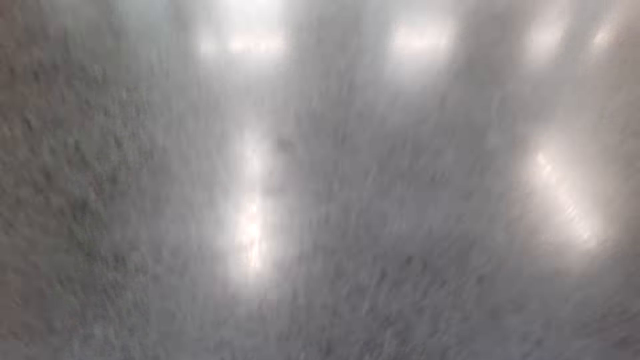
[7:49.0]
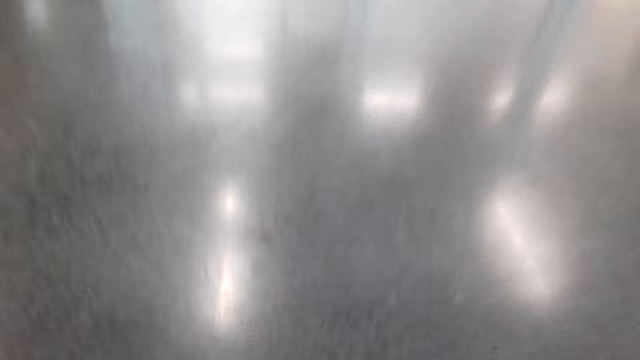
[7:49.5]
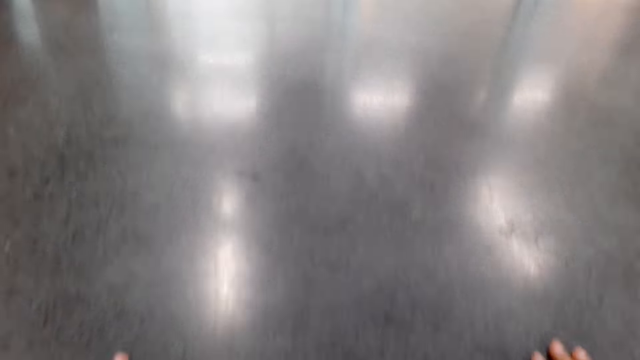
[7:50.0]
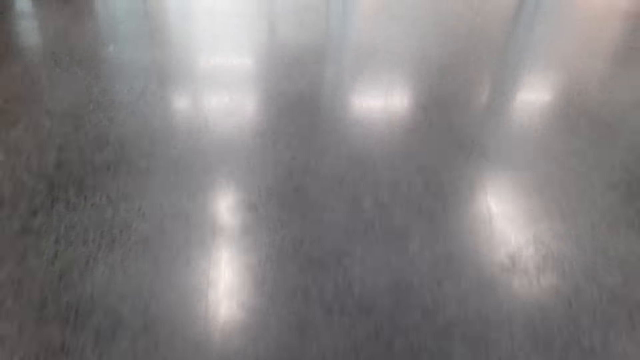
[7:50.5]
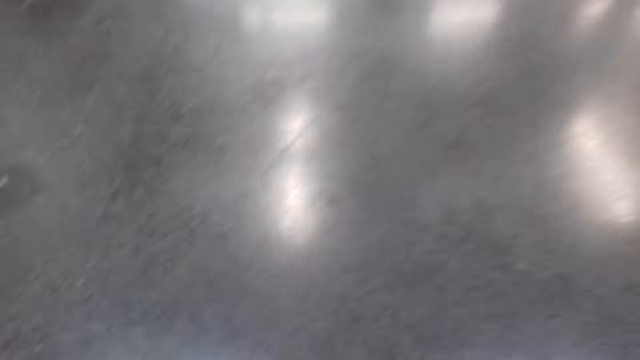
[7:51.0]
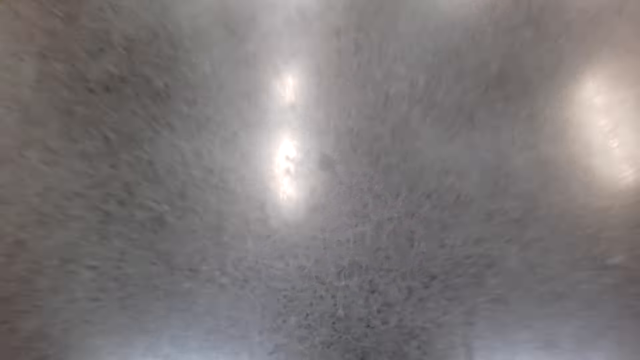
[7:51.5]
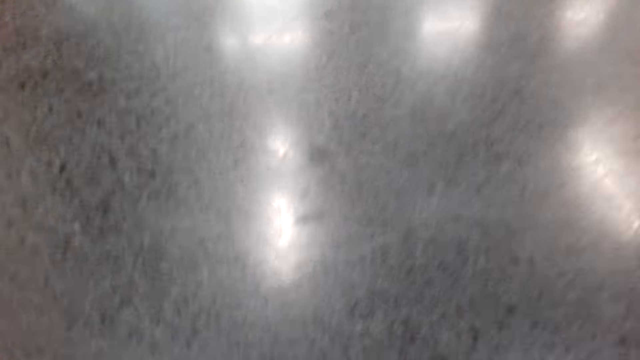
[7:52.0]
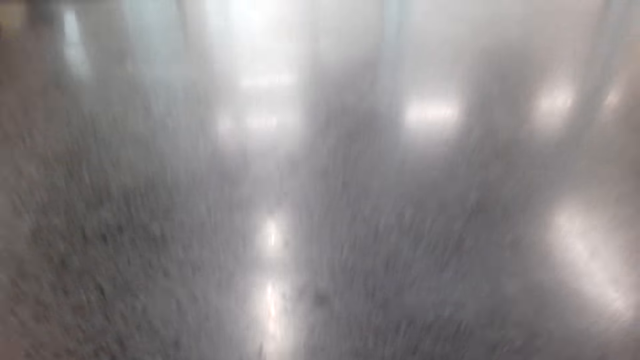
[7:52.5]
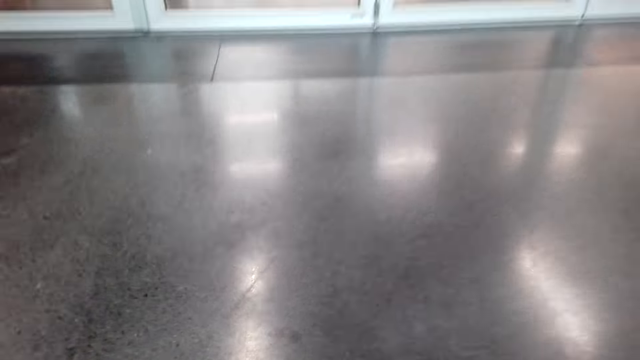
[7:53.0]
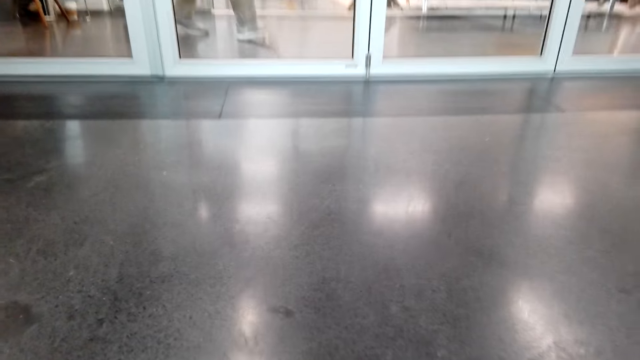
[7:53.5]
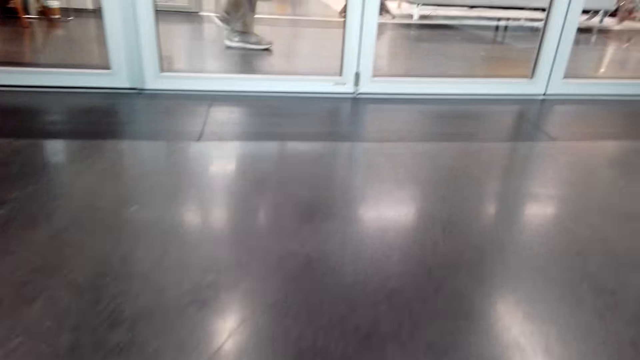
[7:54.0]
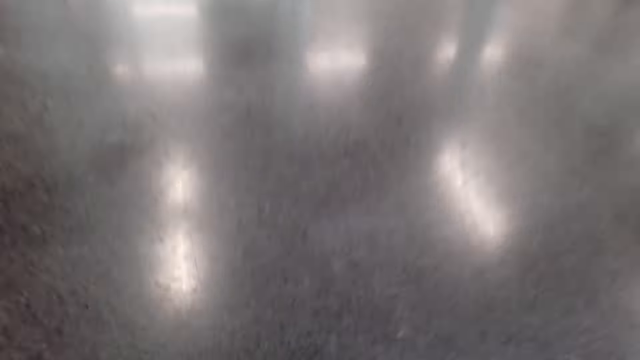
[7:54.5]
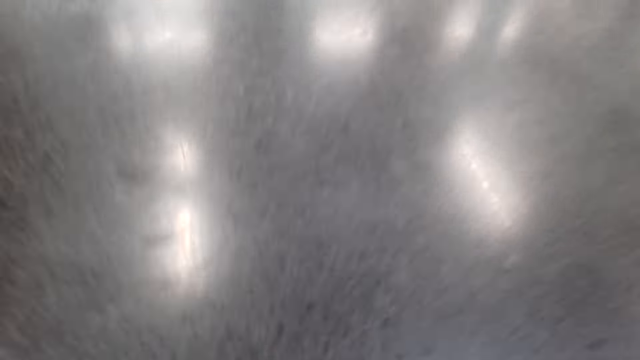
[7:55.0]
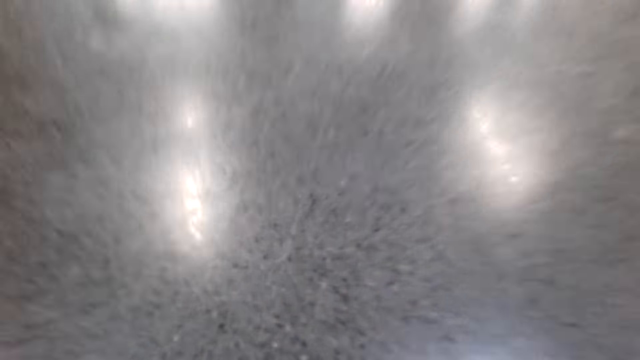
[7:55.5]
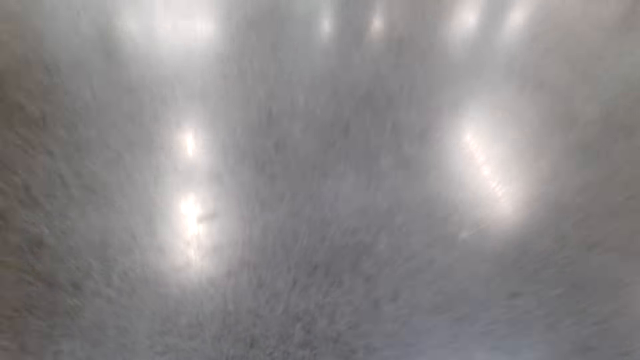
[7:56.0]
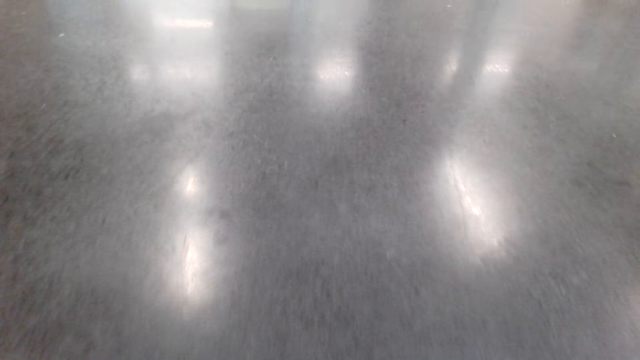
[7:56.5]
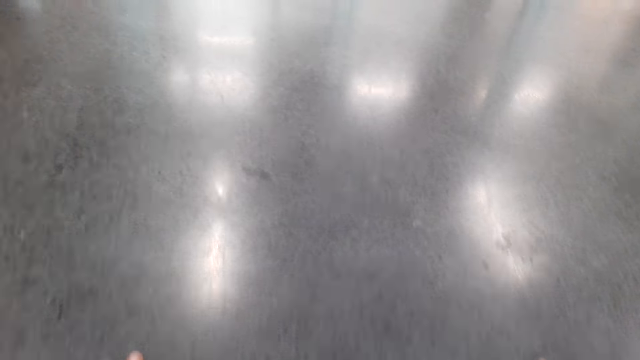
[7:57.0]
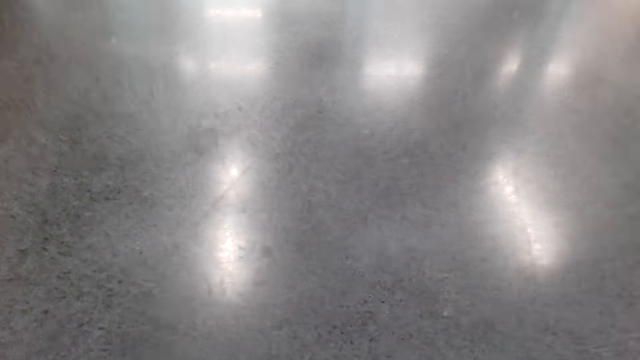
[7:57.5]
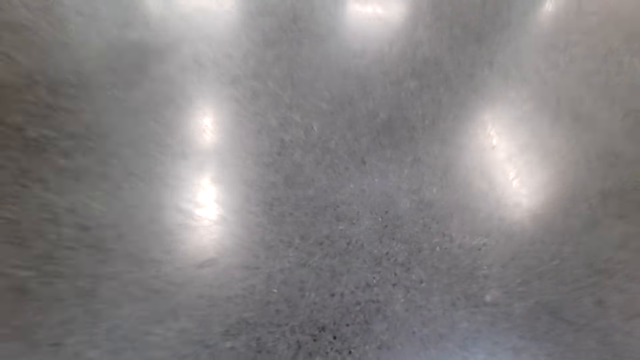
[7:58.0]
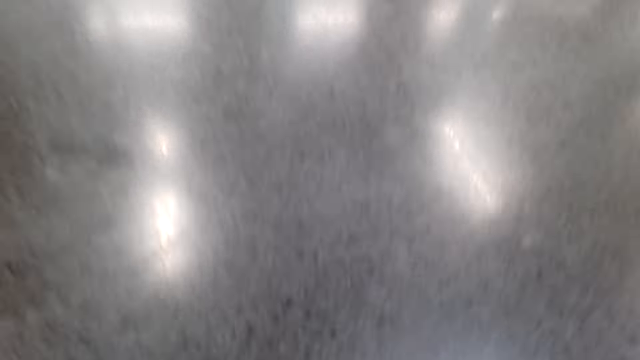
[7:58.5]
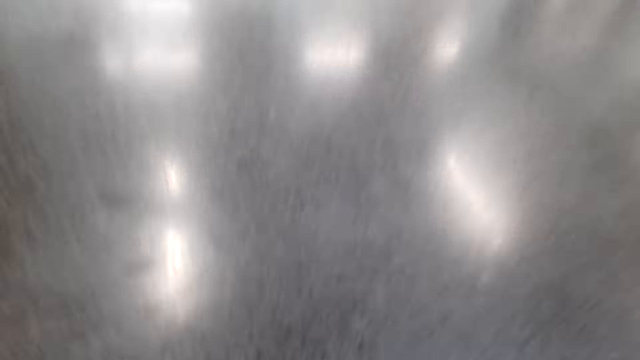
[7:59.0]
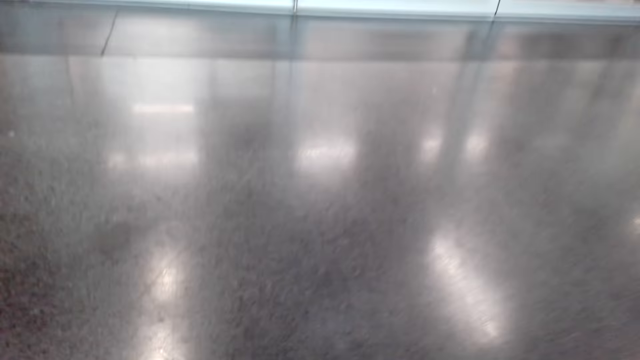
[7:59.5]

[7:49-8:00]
The camera wearer does exercise. A man walks in a room.

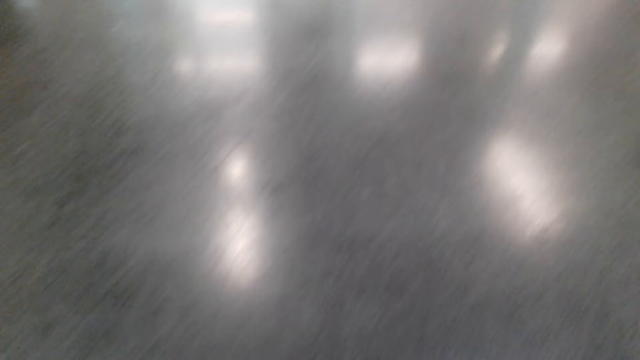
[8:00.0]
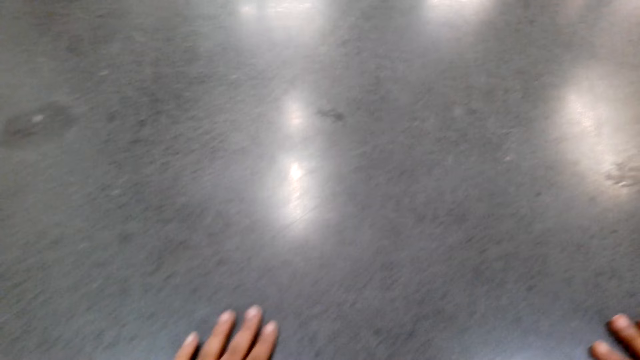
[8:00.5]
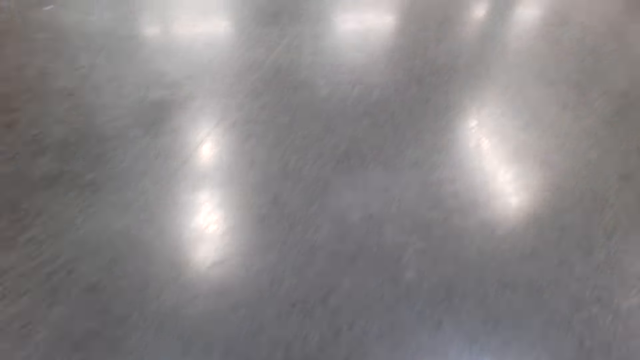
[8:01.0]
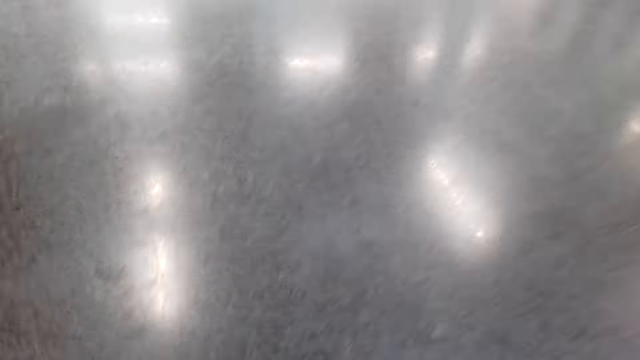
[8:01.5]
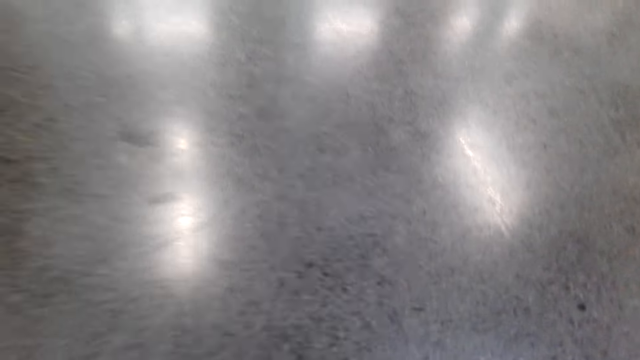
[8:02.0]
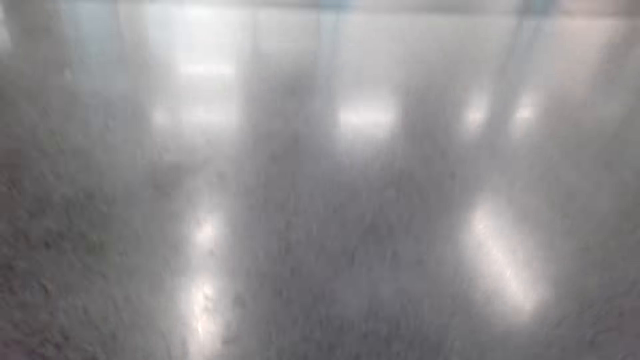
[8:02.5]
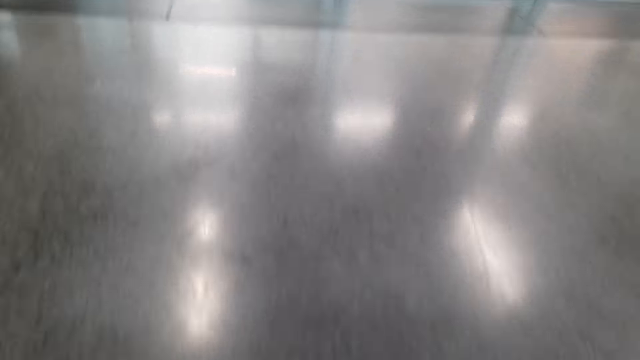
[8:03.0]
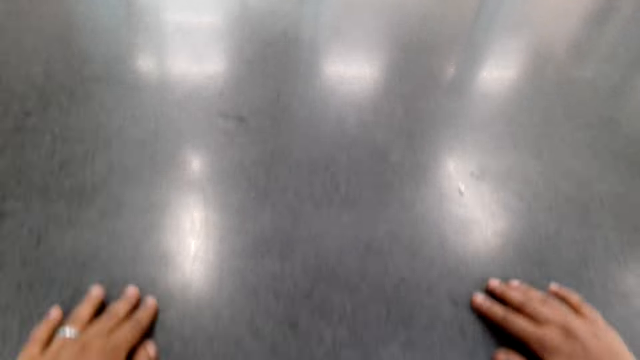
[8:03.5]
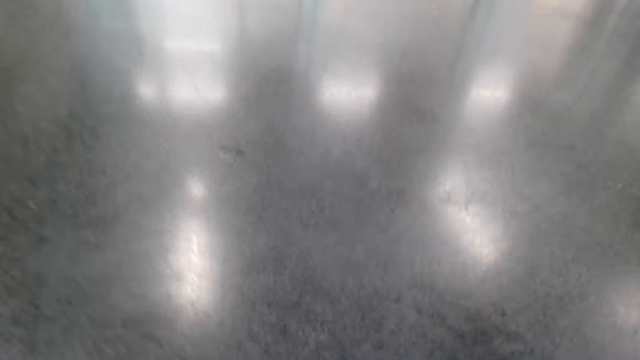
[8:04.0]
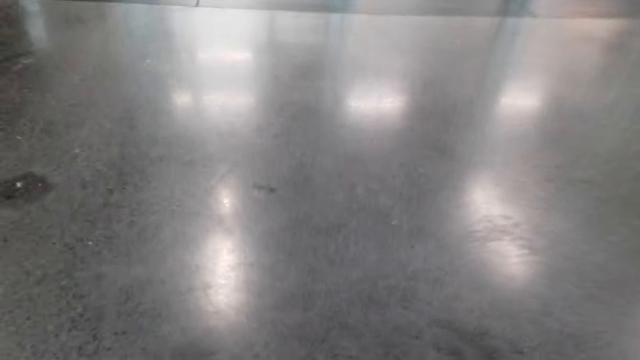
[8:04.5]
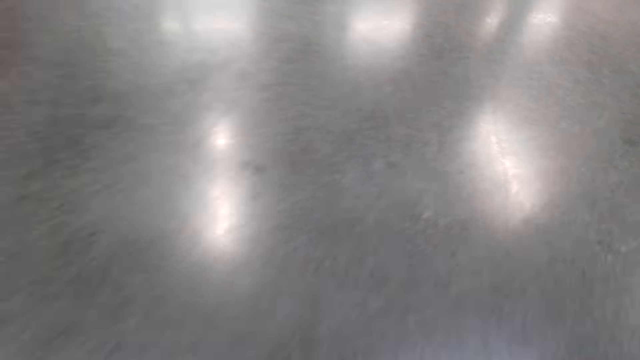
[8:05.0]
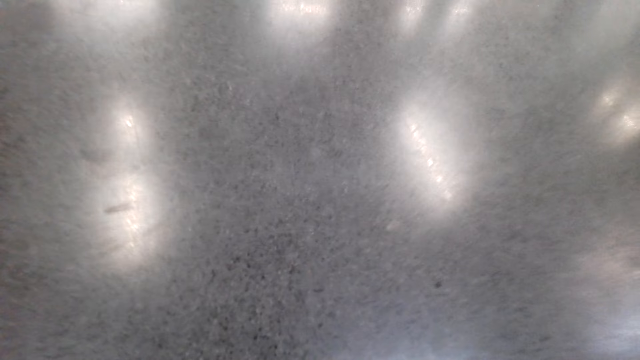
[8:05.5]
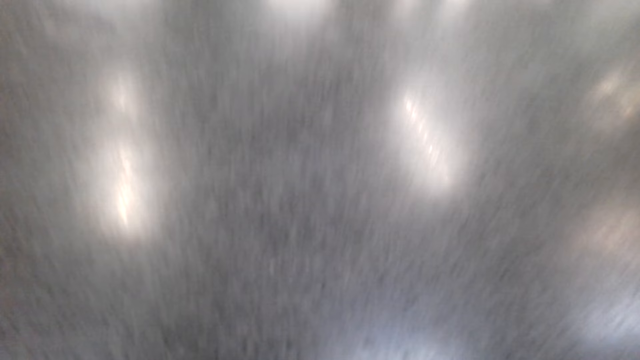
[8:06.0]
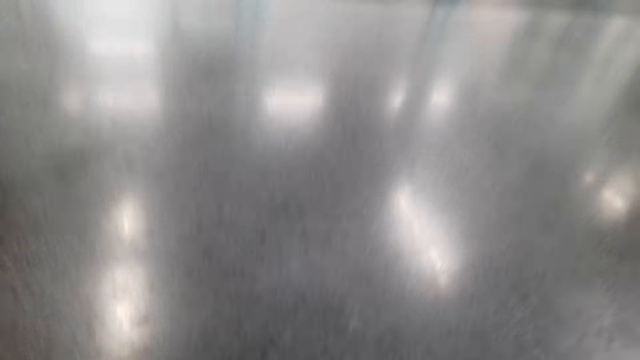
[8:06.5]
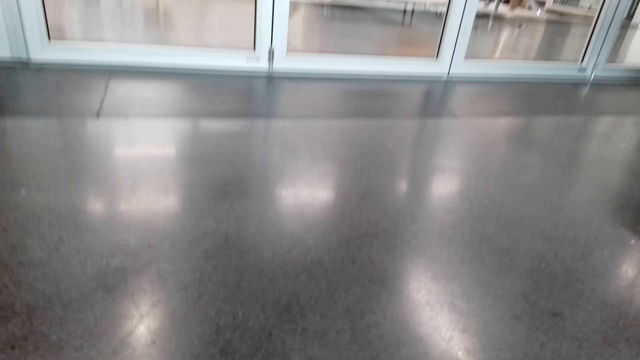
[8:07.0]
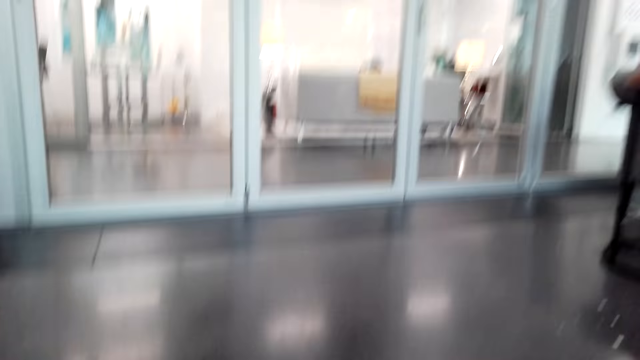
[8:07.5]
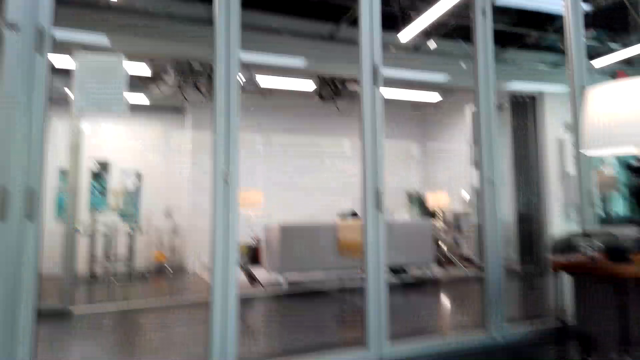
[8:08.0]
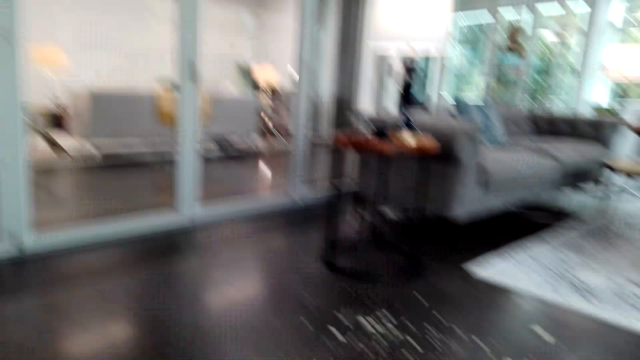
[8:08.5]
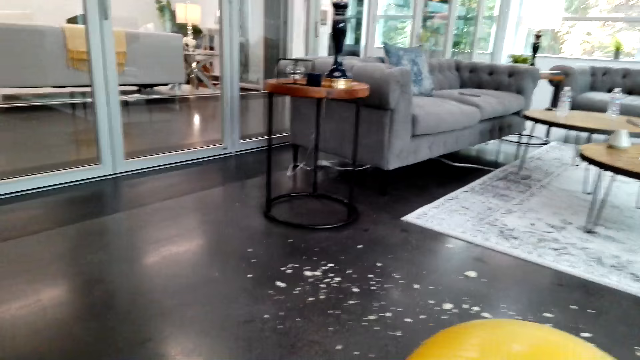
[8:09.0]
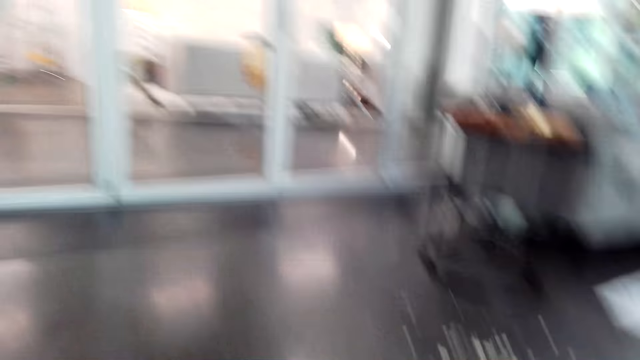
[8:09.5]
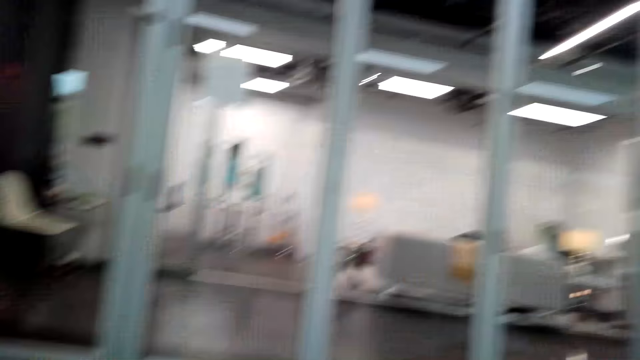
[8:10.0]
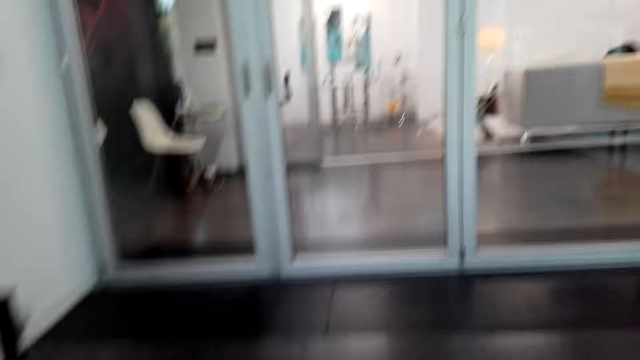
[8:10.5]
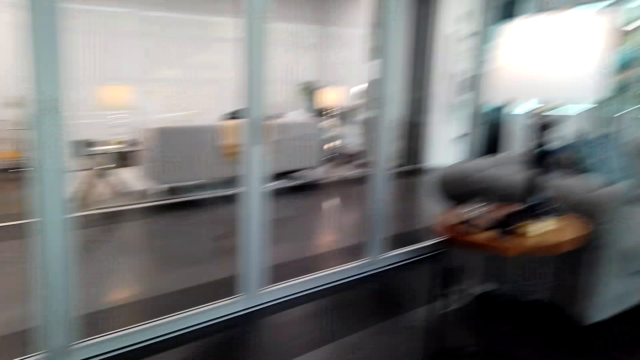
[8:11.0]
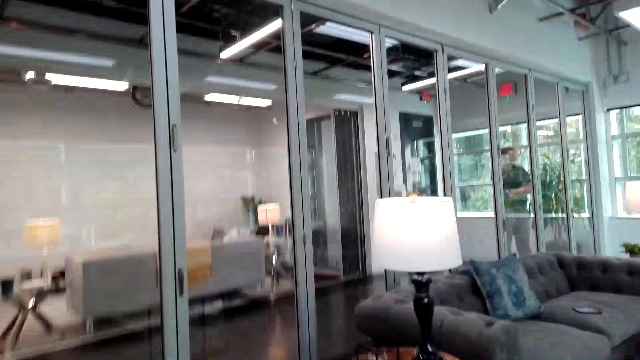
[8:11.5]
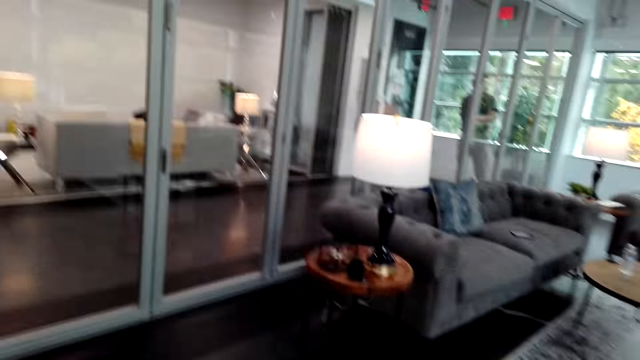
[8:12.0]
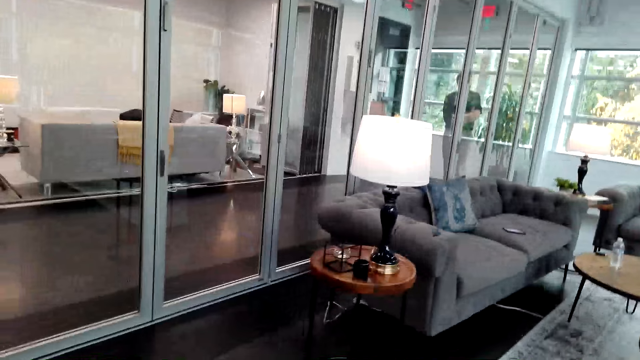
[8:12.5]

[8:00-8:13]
The camera wearer converses with a man.
